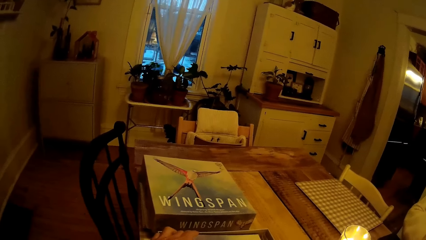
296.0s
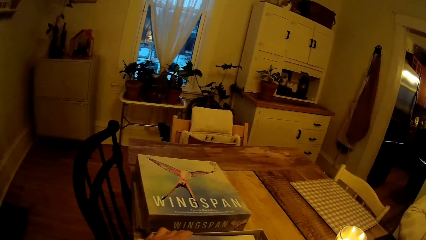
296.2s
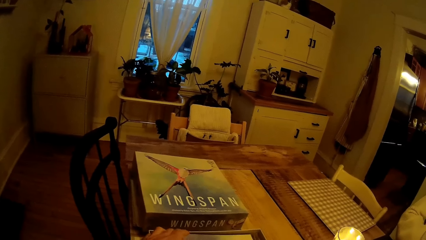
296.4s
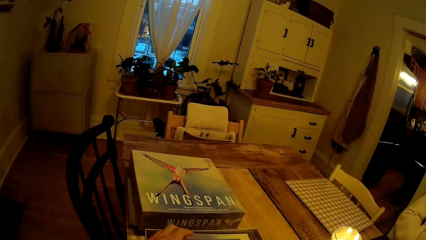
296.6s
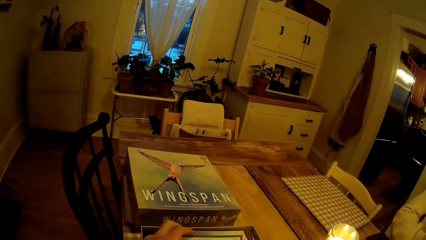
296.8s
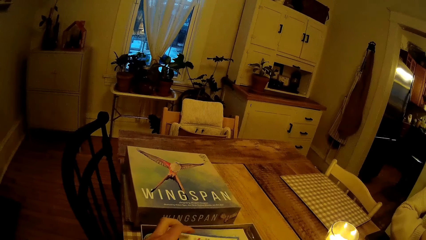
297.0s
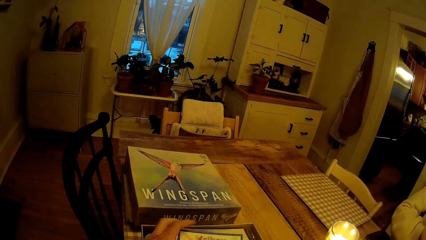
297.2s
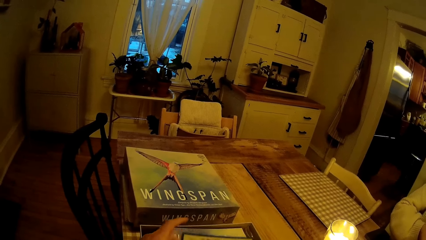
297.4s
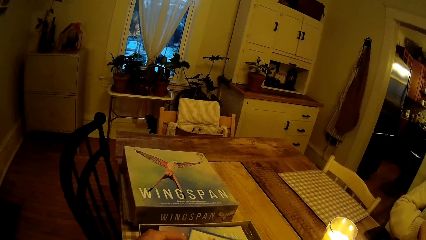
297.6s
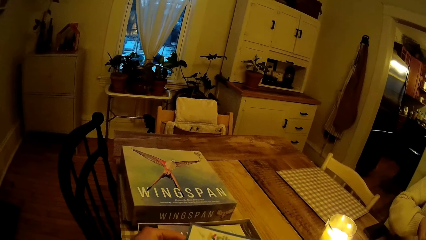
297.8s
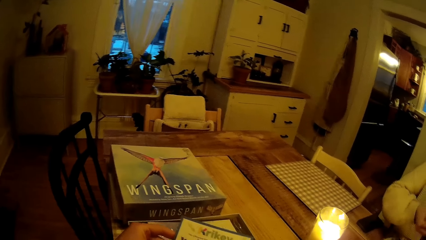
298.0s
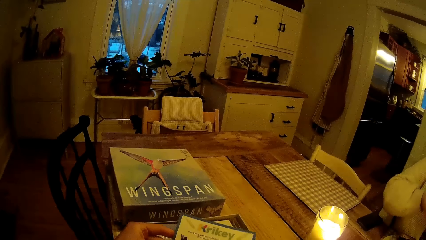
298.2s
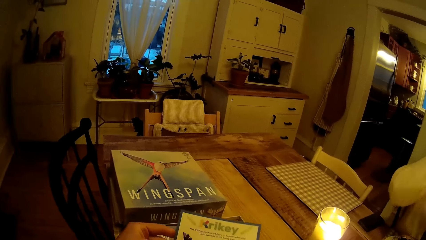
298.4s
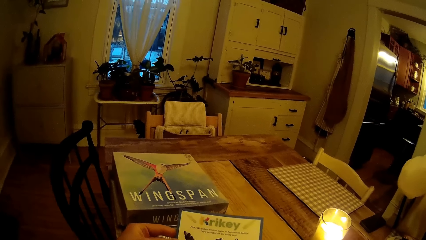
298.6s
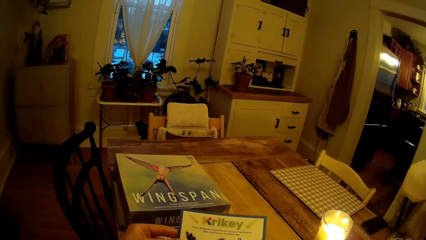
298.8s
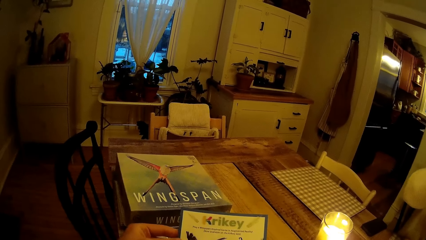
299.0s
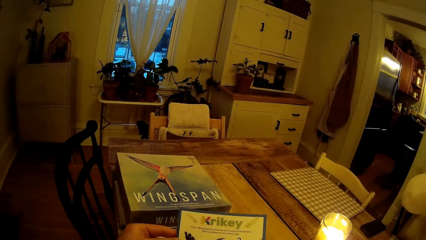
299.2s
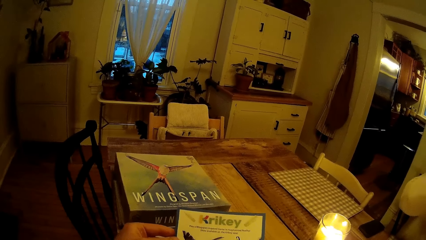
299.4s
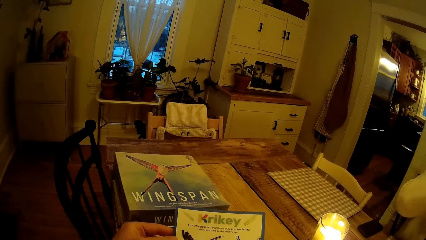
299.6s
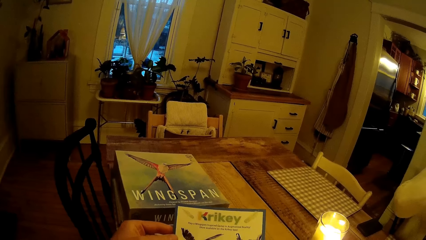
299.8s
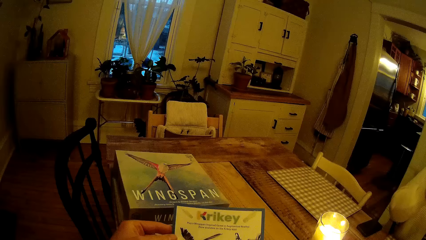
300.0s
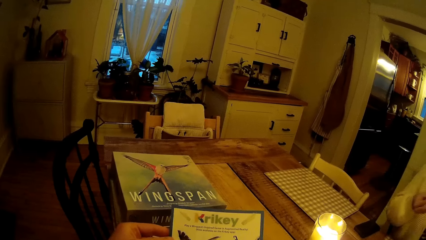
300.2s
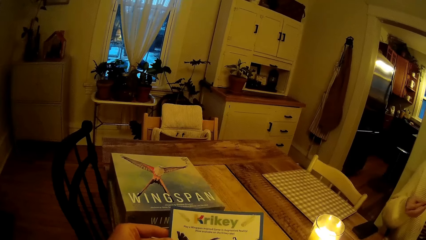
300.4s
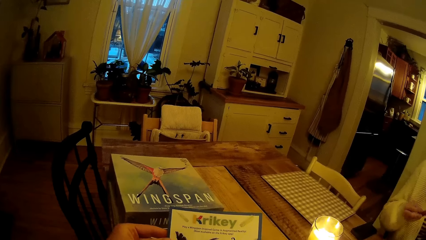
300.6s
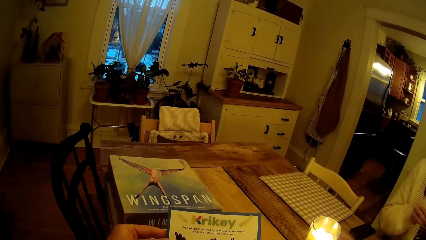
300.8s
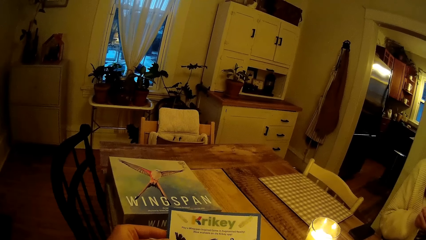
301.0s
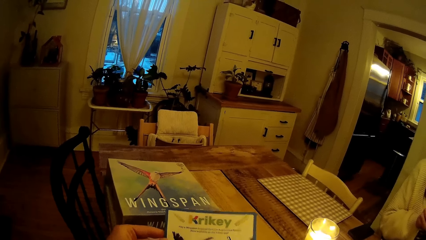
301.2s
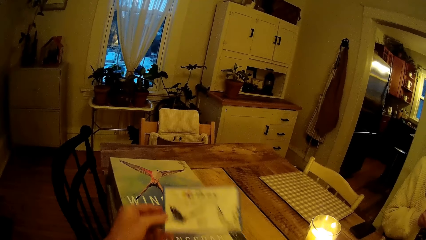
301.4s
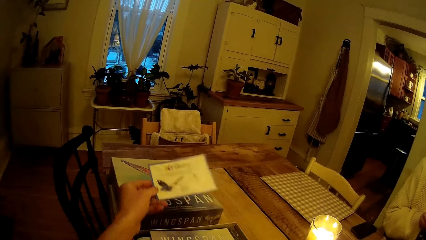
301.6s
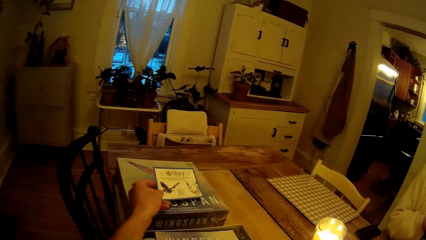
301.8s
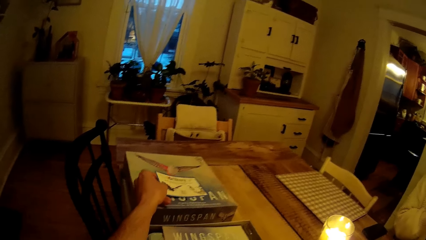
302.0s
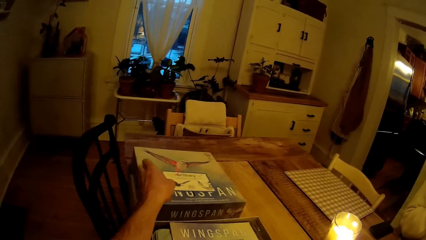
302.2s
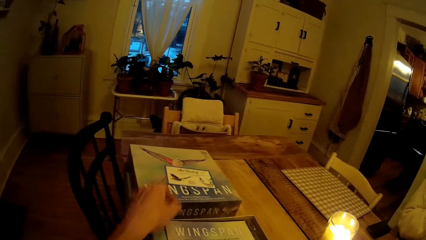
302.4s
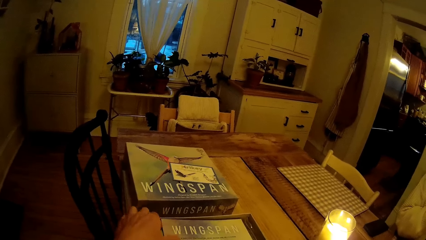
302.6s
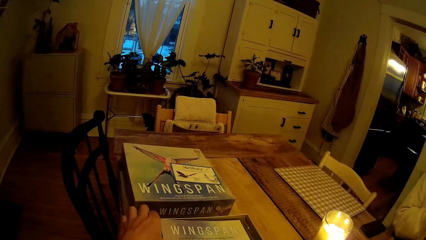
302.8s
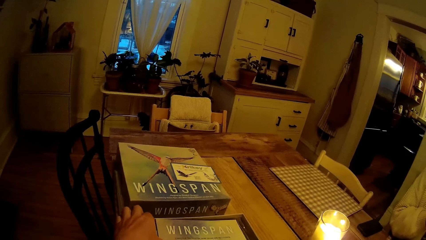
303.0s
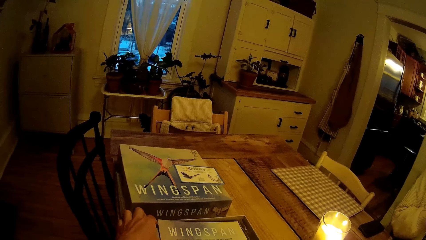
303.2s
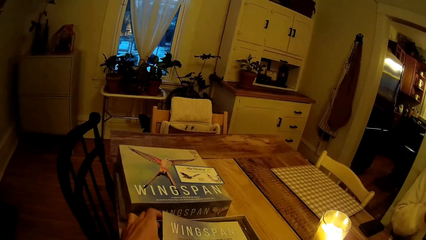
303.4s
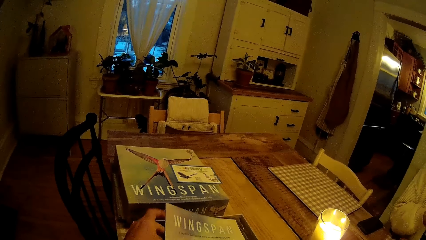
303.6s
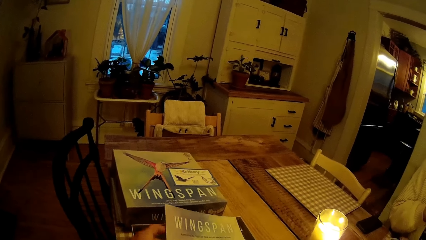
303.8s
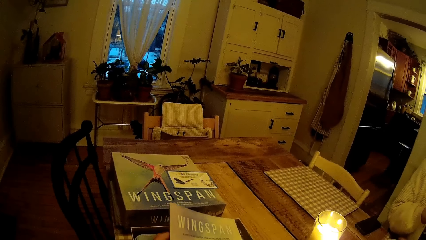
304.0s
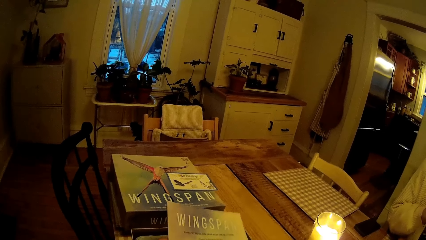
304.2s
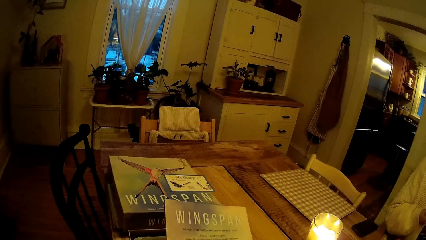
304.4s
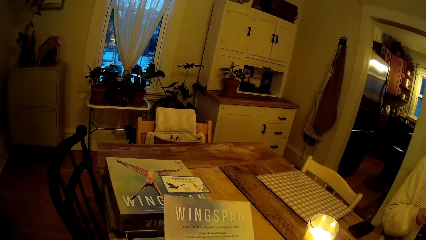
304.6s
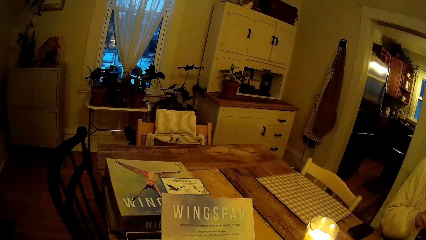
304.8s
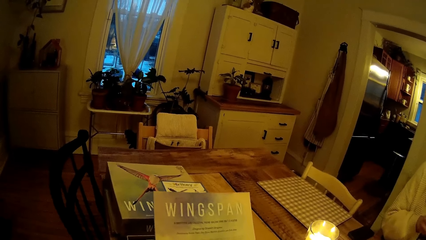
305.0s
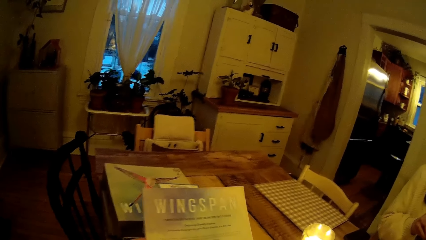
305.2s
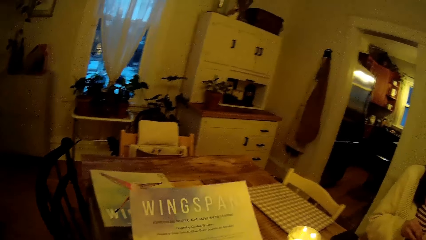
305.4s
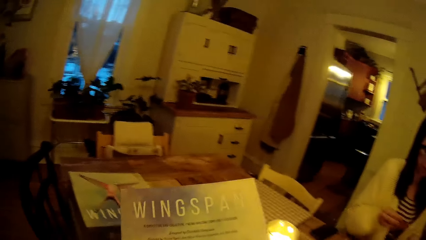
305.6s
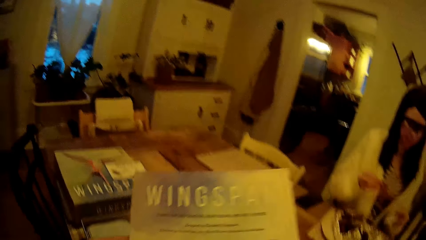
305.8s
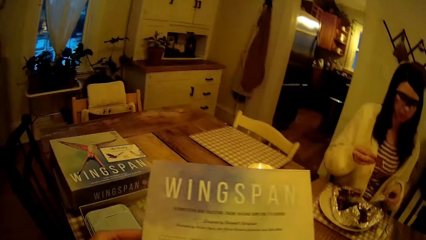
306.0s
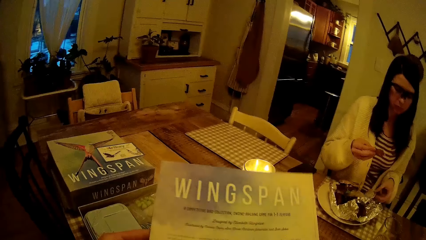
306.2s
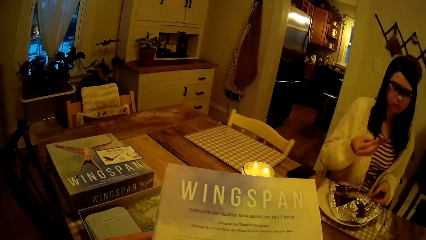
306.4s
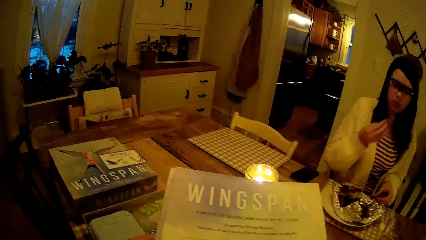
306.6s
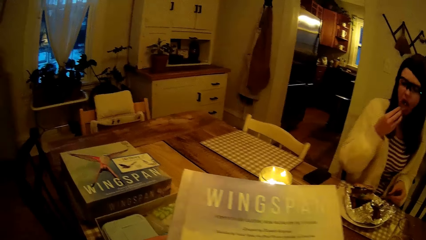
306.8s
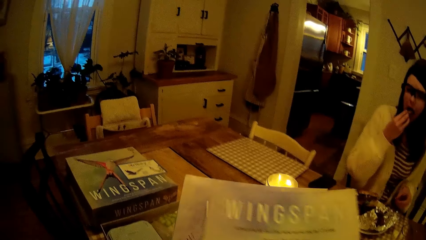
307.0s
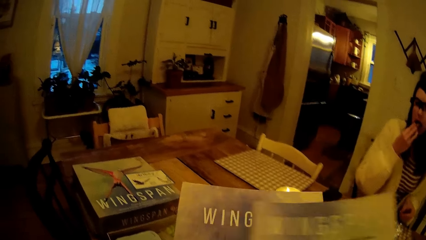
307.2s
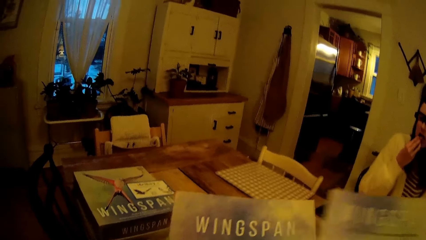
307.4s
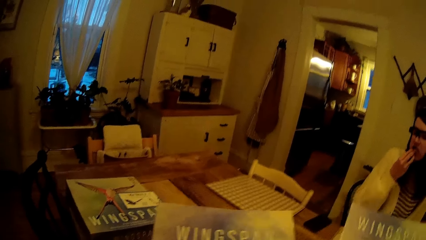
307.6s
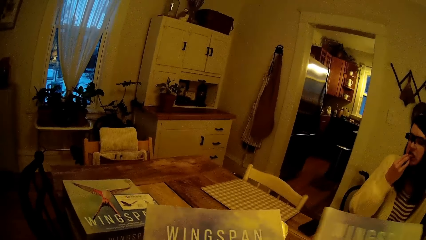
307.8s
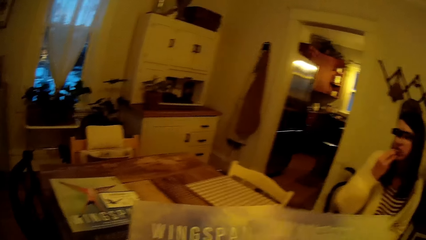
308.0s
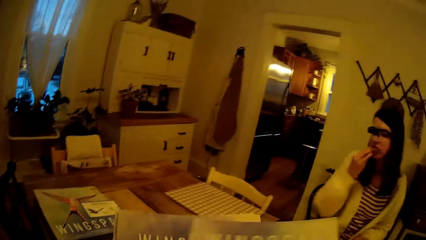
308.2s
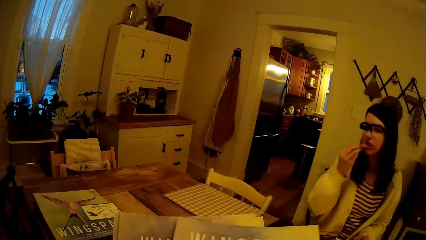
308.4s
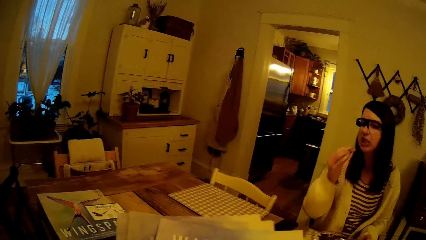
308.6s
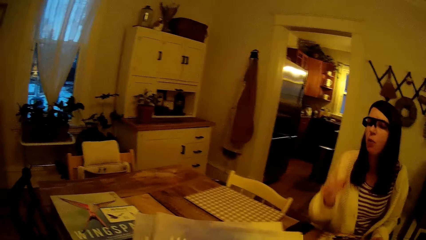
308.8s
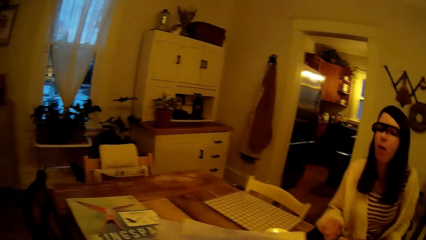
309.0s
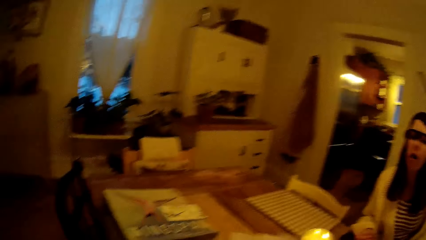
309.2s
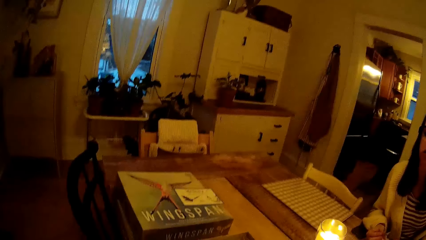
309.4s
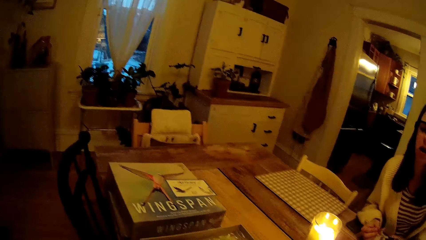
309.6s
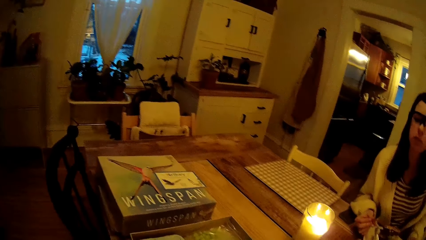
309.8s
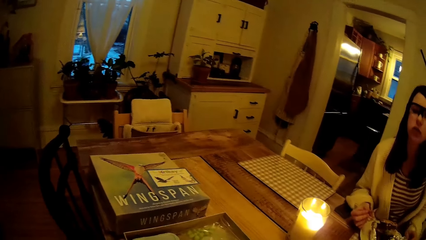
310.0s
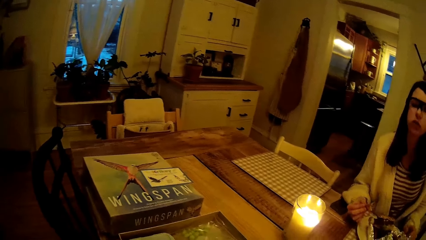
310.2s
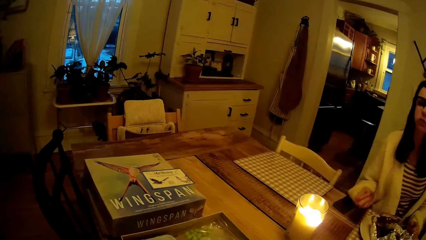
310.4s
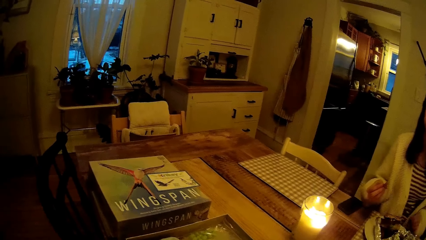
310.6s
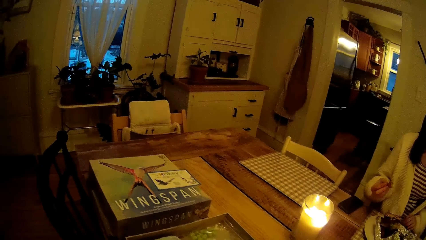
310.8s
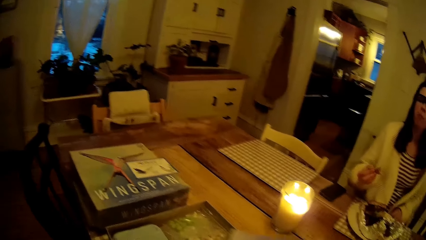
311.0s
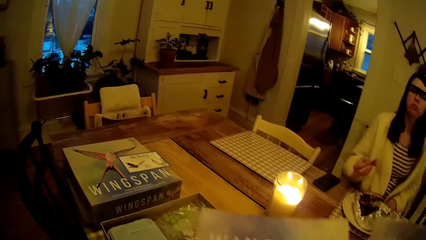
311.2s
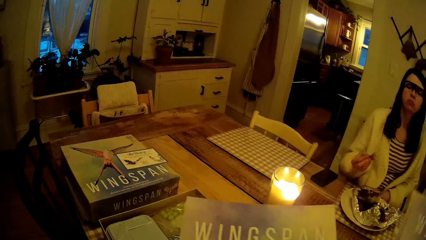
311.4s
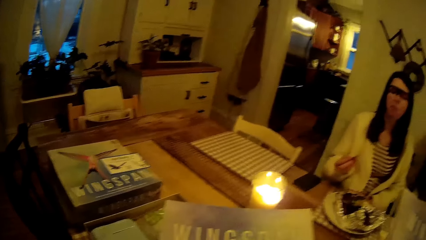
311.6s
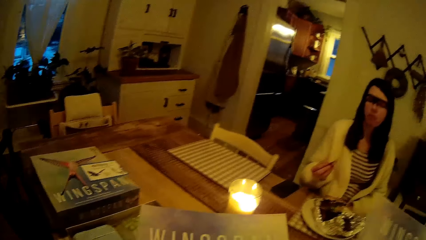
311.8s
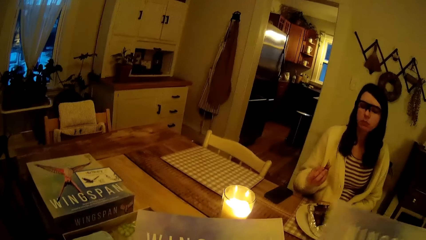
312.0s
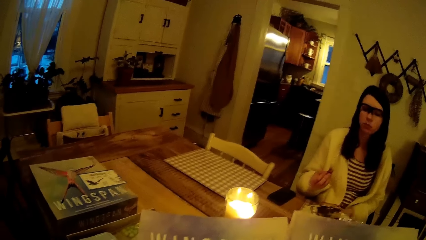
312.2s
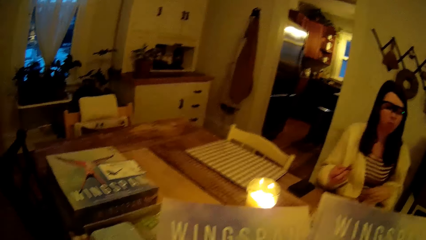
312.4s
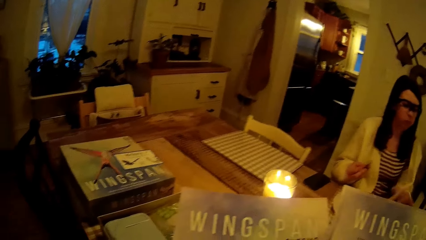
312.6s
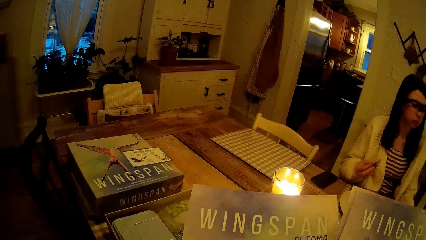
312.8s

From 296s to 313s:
The camera wearer picks up a paper from the game pack with his left hand. He looks at the paper. He drops the paper from the game pack on the game pack lid with his left hand. He picks up a stack of paper from the game pack on the table with his left hand. A woman eats a chip with her right hand. The camera wearer takes some papers from the stack of papers in his left hand to his right hand. He flips the paper.
